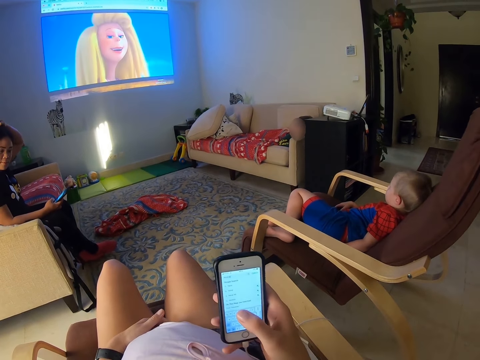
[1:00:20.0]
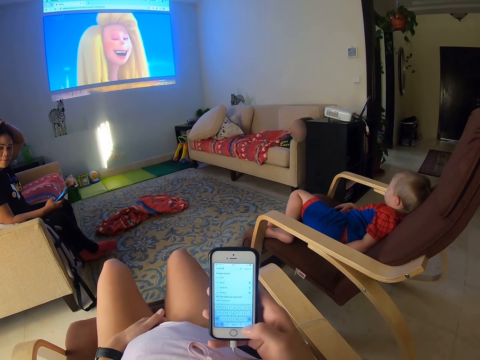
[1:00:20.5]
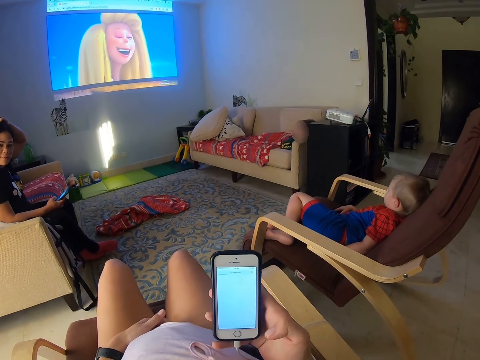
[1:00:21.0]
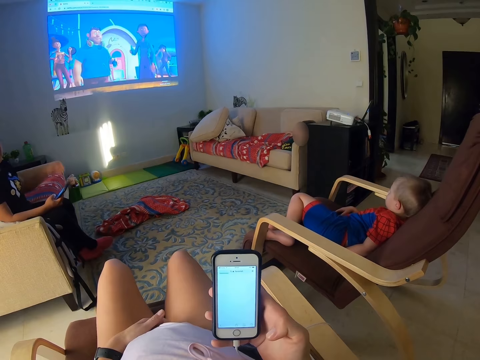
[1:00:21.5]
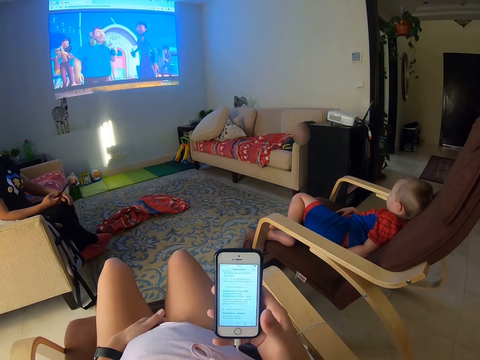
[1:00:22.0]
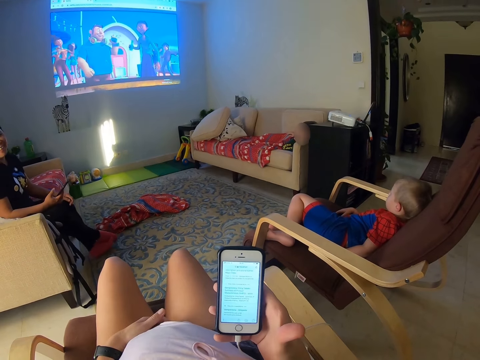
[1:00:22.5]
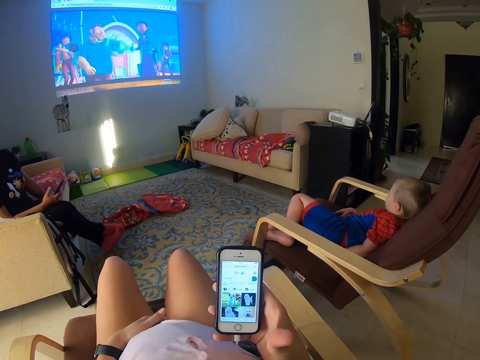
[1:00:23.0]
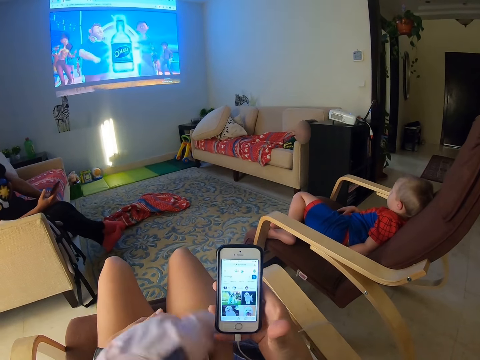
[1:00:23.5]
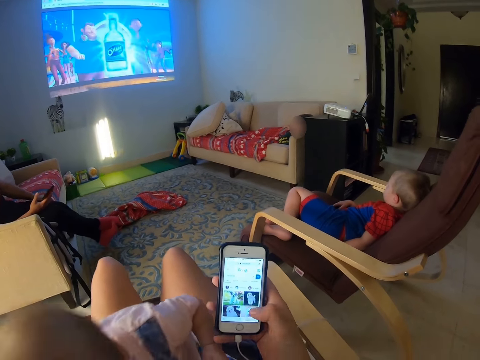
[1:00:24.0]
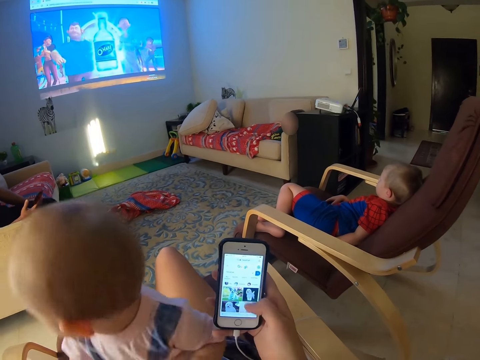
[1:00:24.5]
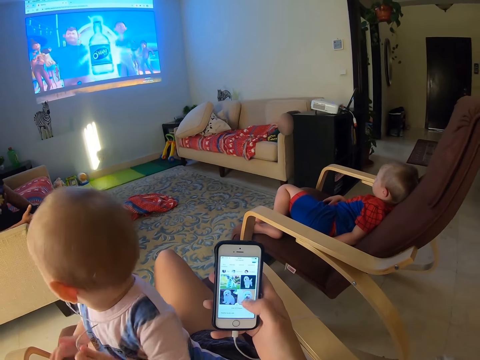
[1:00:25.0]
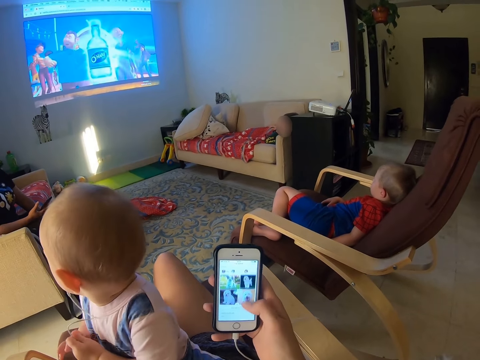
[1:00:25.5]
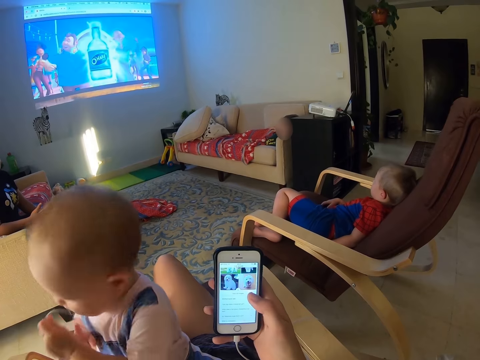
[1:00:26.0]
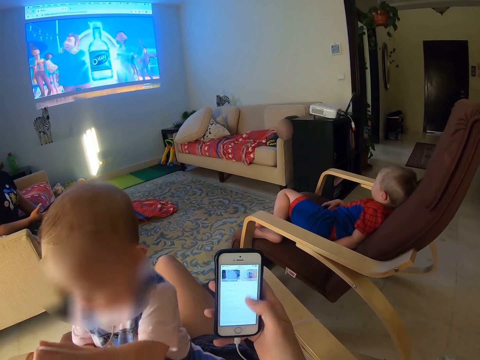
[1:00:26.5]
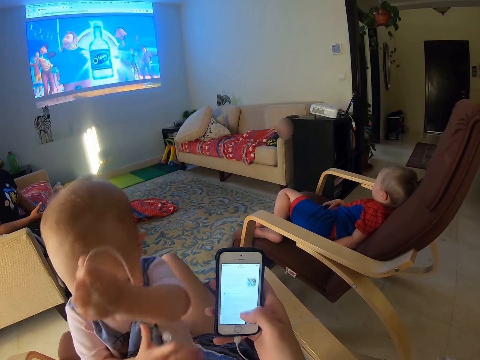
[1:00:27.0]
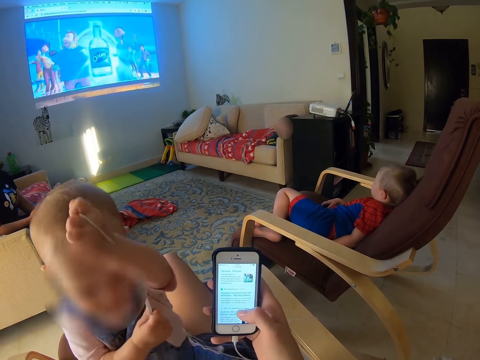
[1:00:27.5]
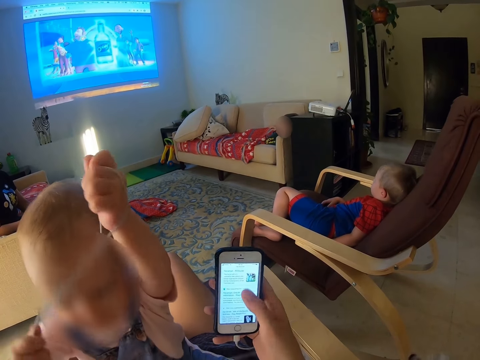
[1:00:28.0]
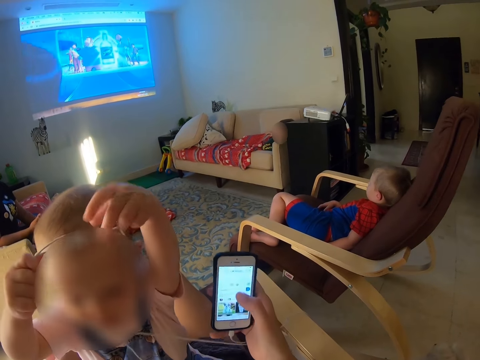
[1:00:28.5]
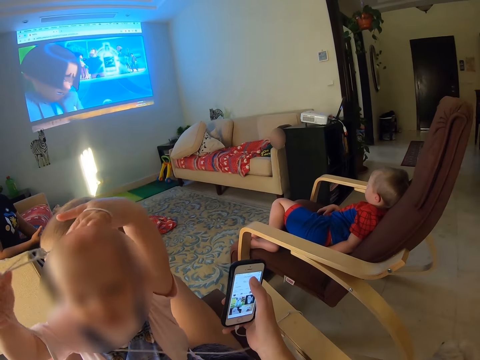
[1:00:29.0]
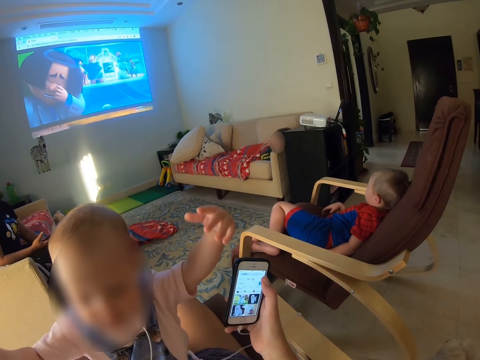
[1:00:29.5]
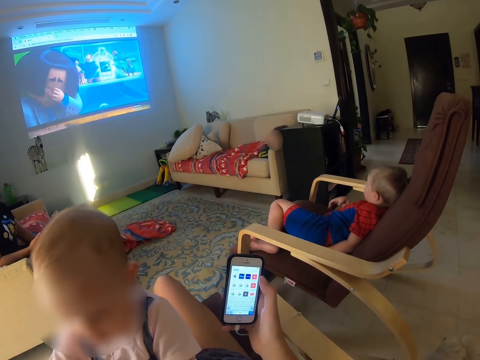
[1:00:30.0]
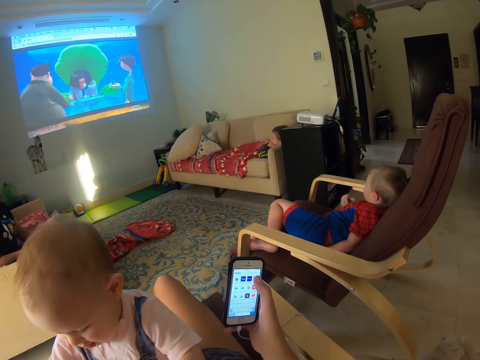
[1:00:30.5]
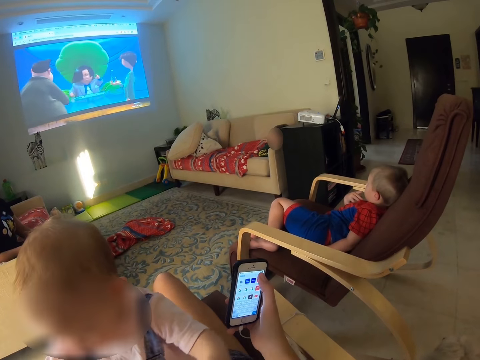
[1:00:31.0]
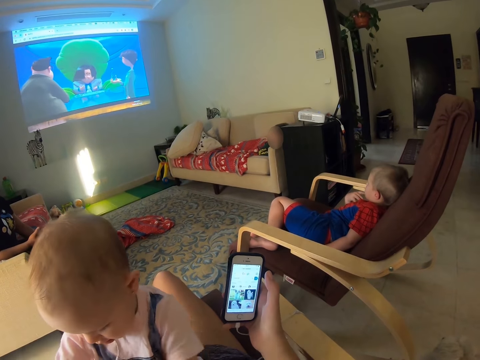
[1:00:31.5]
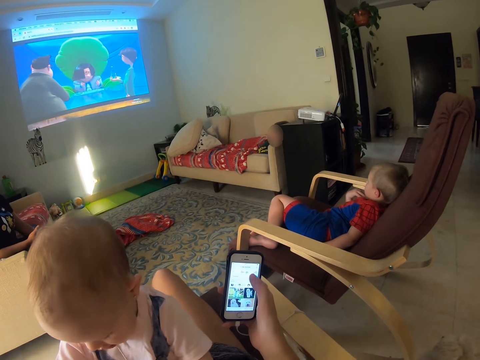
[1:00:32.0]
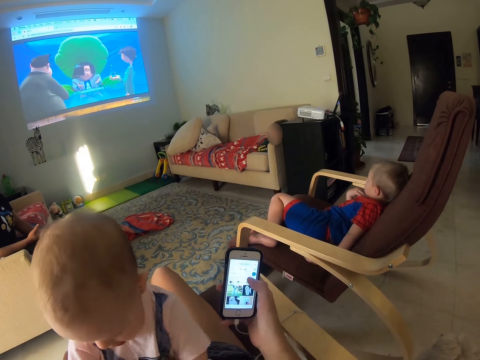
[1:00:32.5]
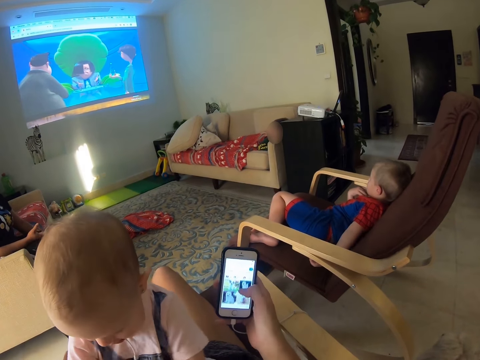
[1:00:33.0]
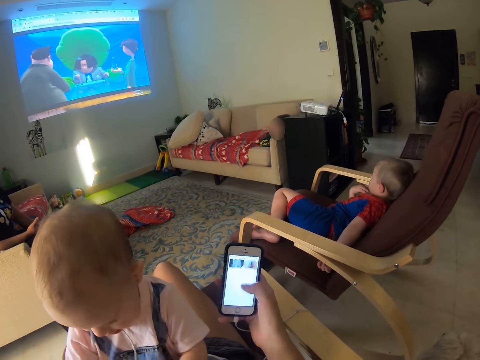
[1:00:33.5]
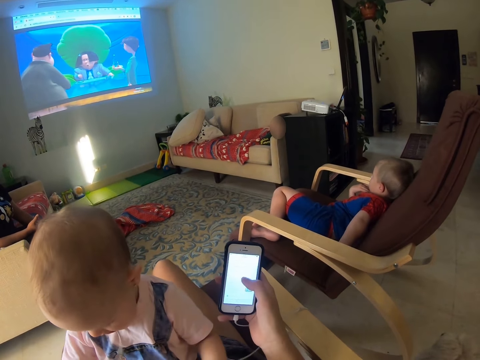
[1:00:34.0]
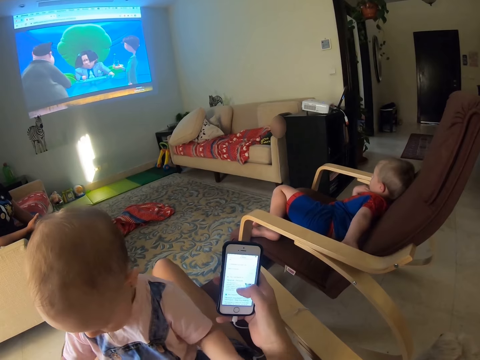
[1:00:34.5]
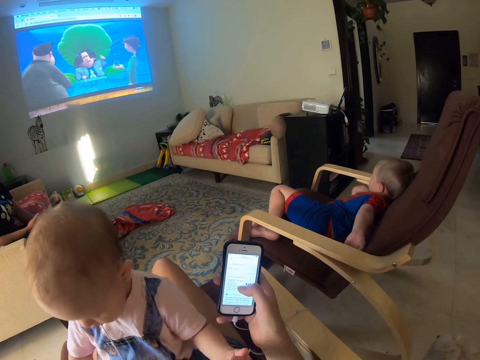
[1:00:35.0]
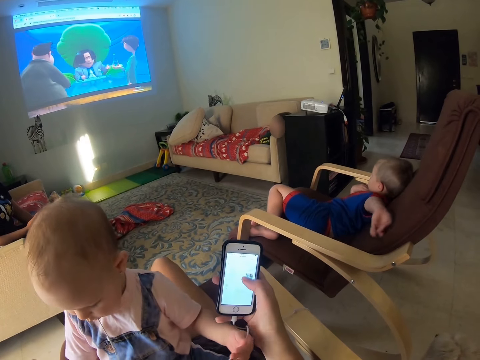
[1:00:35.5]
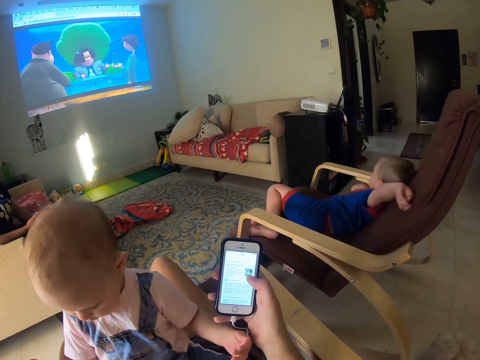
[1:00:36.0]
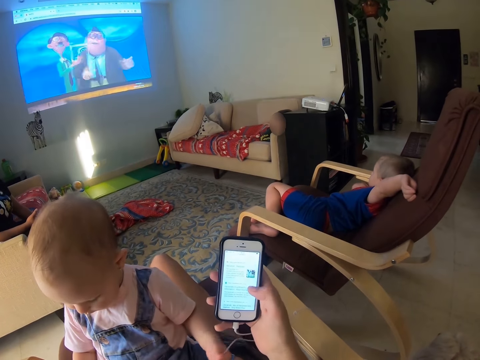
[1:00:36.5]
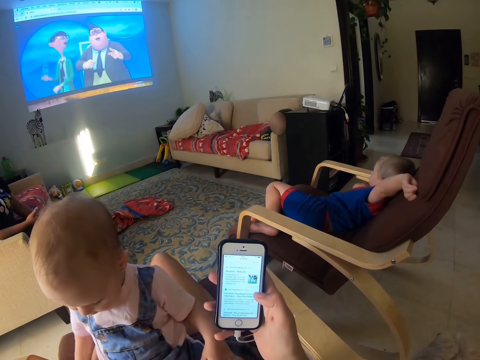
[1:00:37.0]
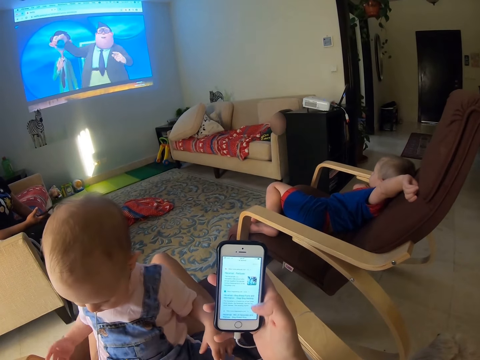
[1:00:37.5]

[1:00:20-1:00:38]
A person talks to a baby. The baby watches a cartoon. The baby turns the head. The baby plays with the earphones. Another person stretches a hand. A child moves a hand to the face. The child stretches a hand.

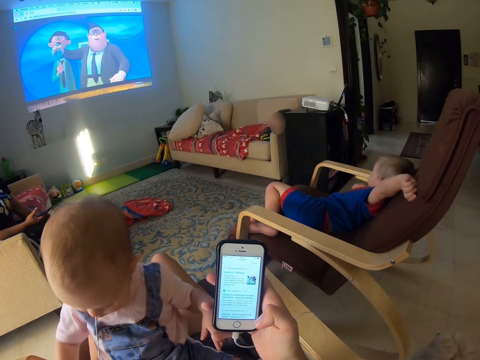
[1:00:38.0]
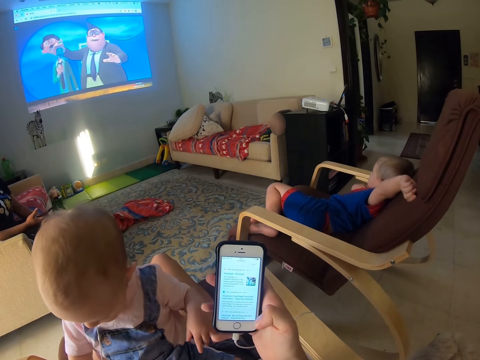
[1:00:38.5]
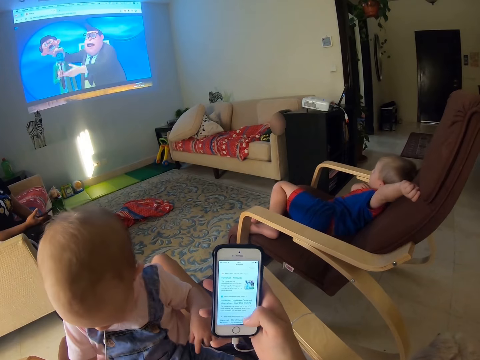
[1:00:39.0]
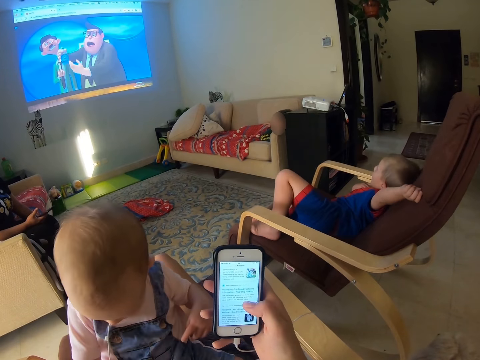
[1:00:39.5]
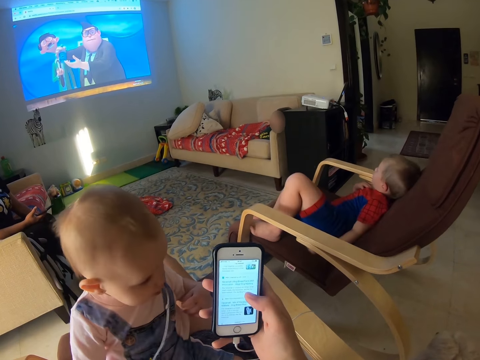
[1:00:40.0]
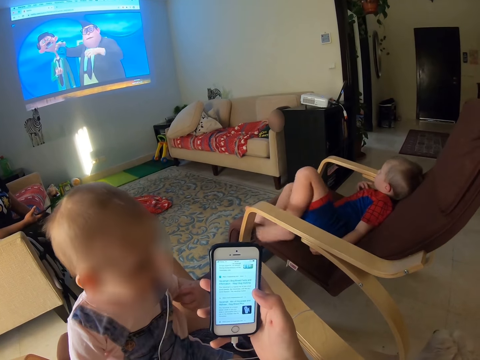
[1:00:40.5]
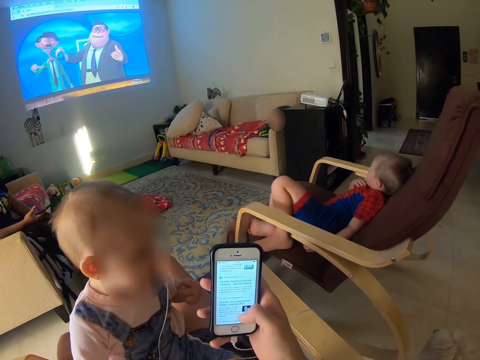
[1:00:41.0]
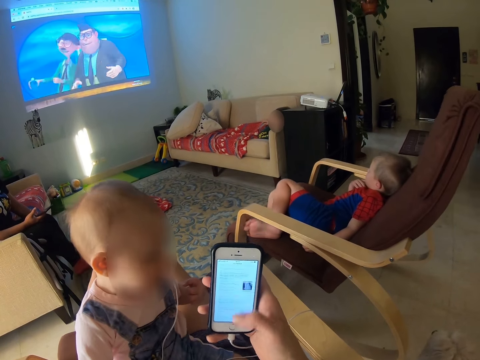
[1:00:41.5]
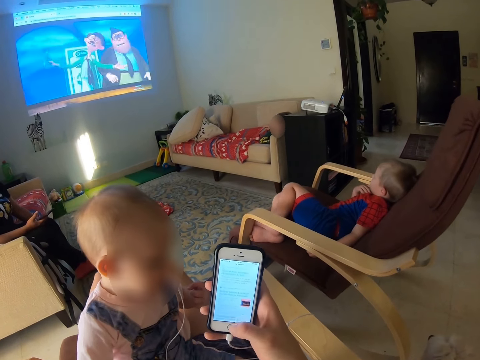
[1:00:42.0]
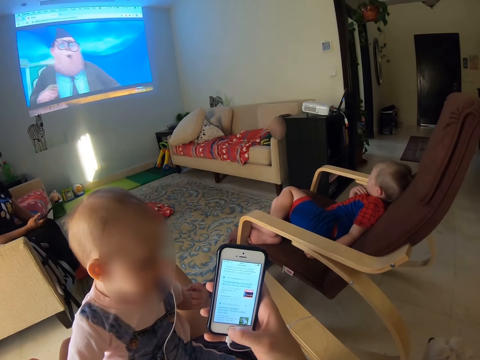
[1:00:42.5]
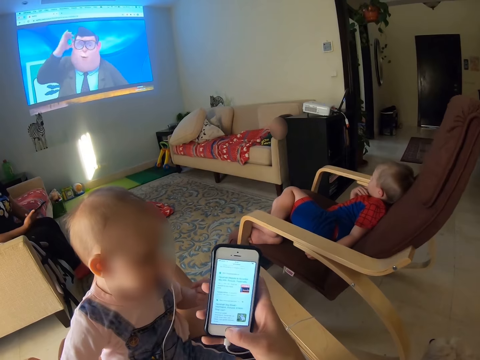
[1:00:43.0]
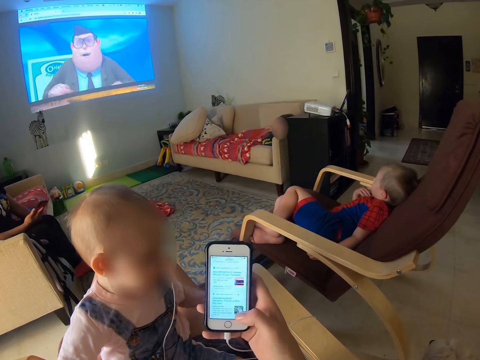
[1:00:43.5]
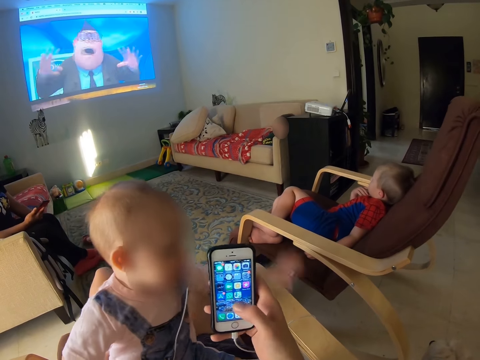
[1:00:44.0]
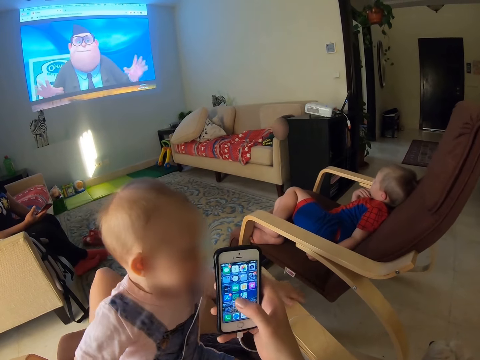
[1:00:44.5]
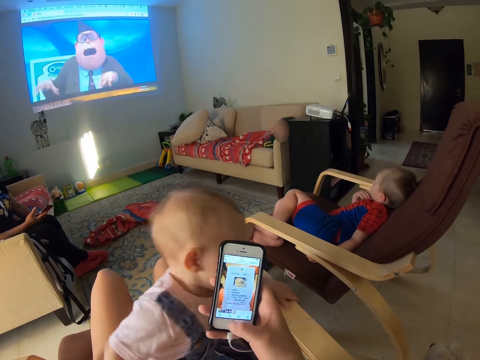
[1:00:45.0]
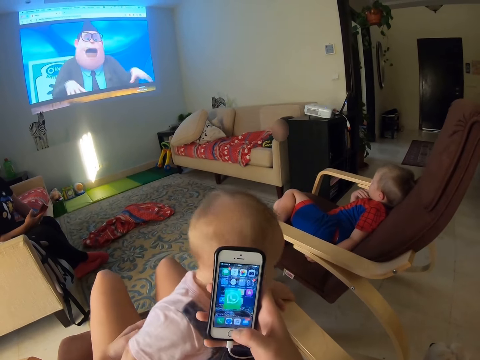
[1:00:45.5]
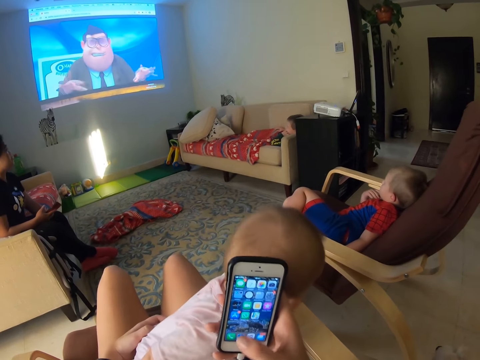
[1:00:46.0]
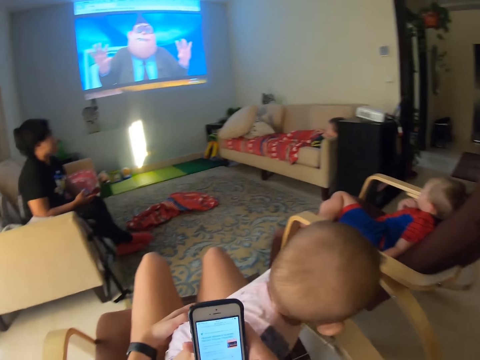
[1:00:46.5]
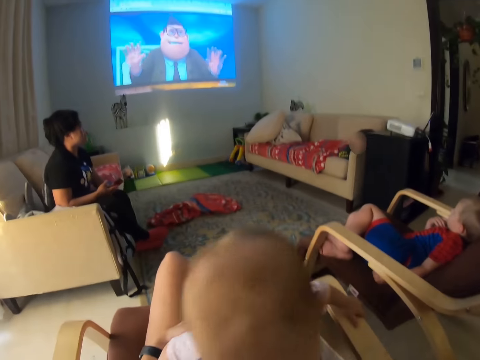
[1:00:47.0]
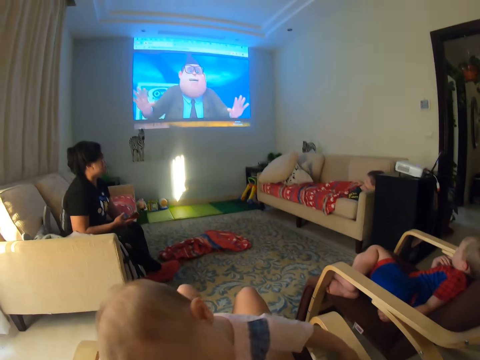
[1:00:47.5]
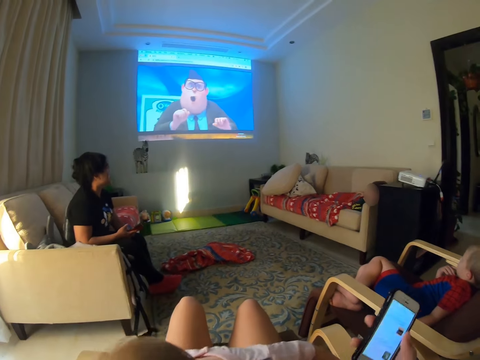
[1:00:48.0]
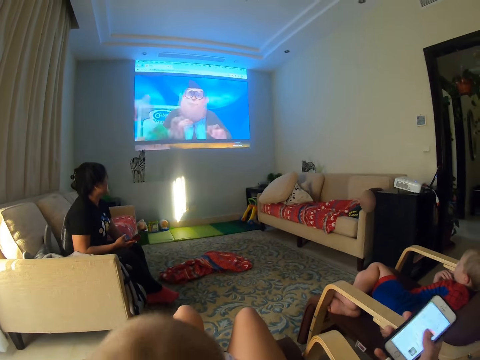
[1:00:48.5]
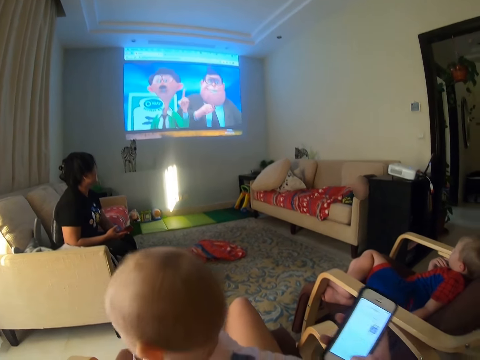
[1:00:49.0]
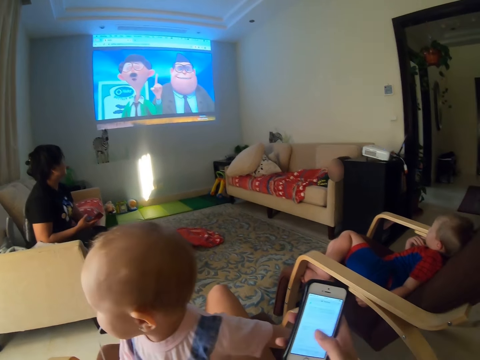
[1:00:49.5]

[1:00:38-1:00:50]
A lady taps the phone. A baby taps the chair. The camera wearer talks to a person. The baby turns her head. The camera wearer moves the phone.
